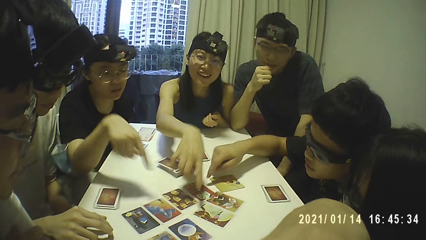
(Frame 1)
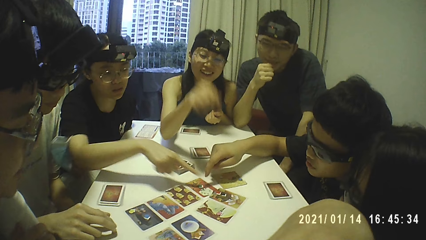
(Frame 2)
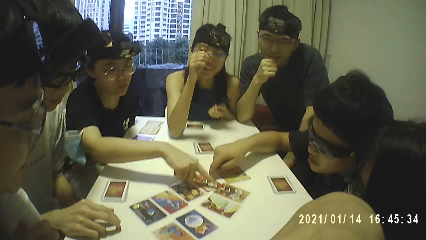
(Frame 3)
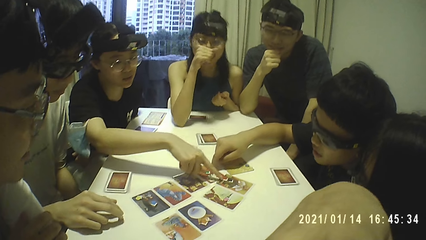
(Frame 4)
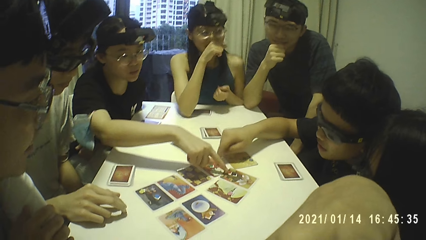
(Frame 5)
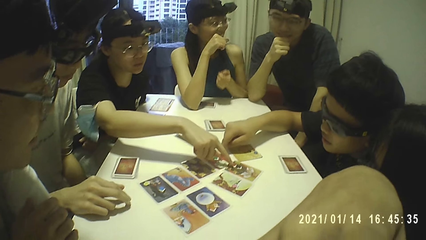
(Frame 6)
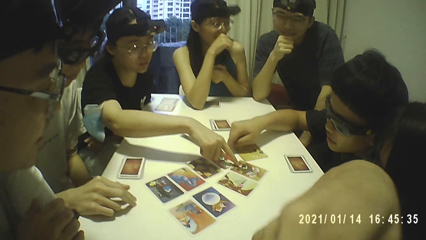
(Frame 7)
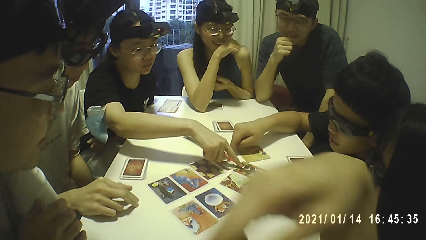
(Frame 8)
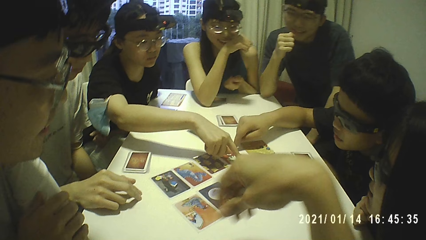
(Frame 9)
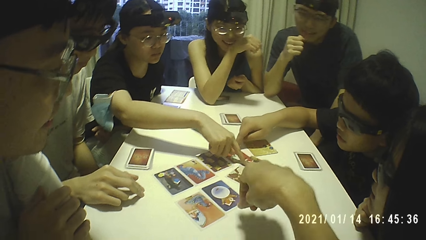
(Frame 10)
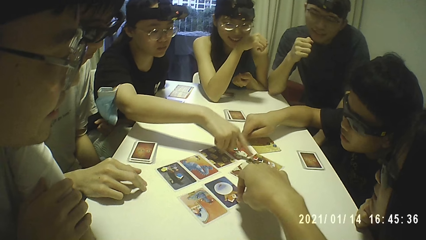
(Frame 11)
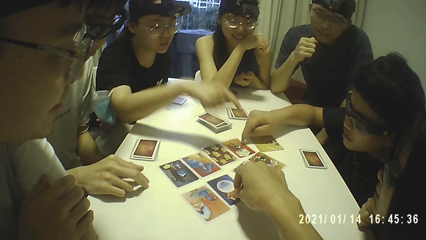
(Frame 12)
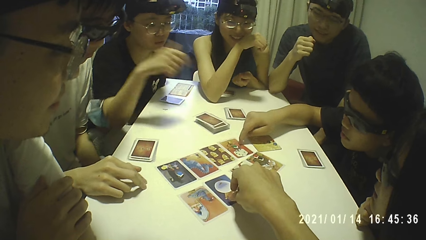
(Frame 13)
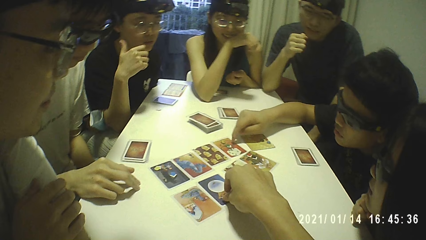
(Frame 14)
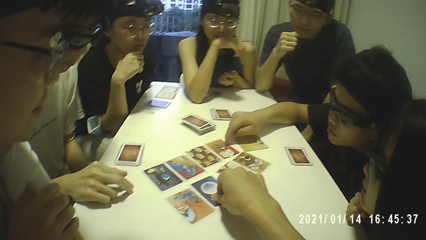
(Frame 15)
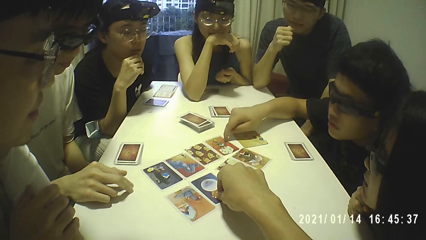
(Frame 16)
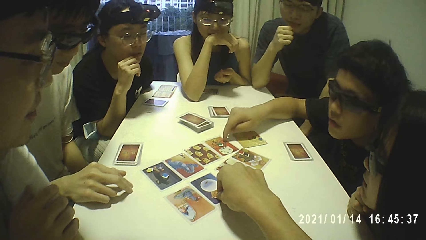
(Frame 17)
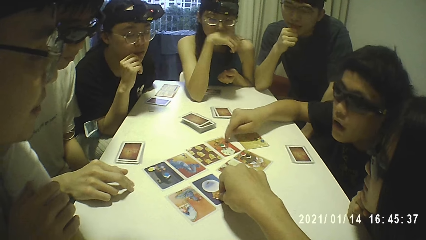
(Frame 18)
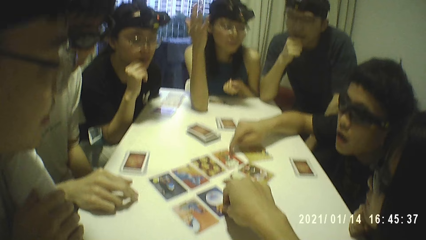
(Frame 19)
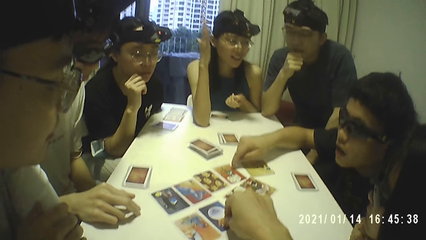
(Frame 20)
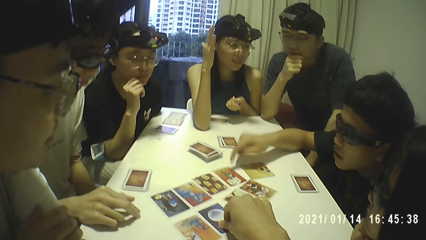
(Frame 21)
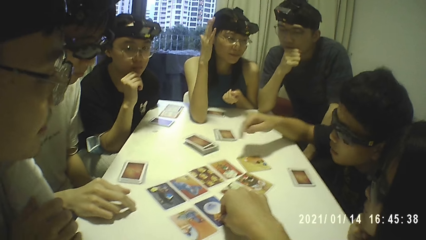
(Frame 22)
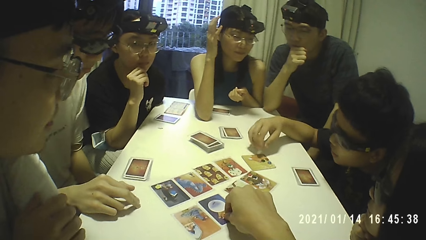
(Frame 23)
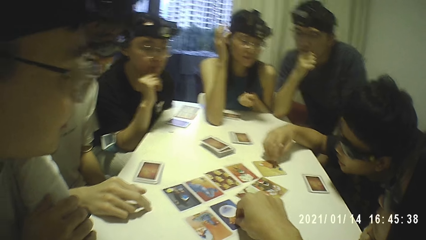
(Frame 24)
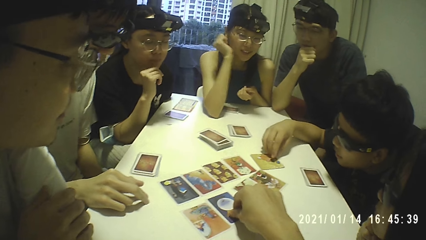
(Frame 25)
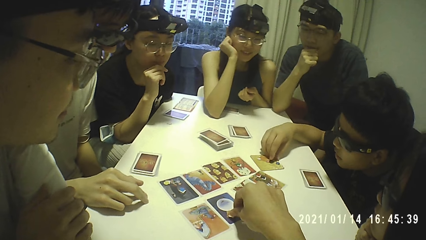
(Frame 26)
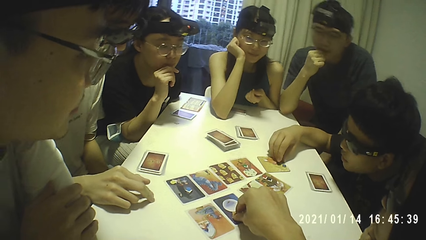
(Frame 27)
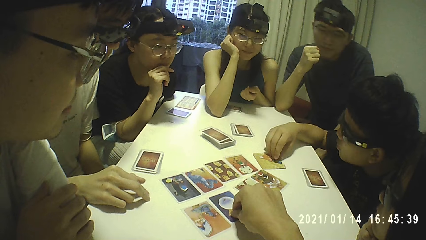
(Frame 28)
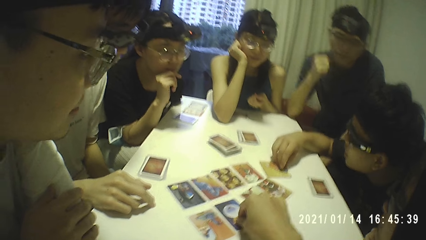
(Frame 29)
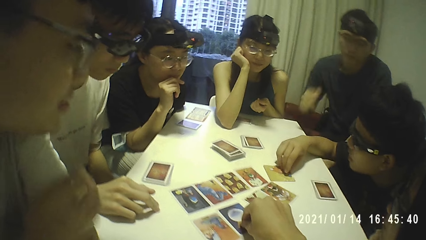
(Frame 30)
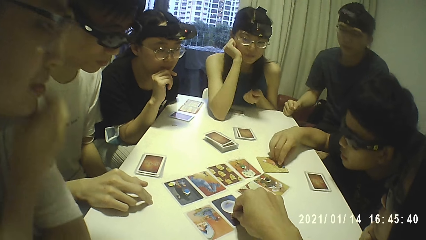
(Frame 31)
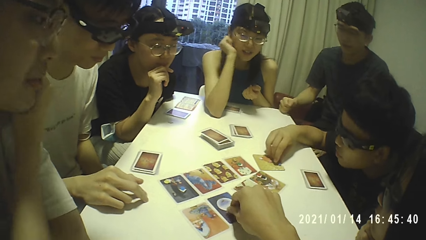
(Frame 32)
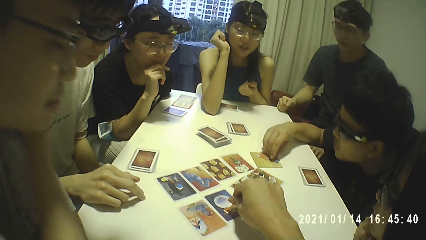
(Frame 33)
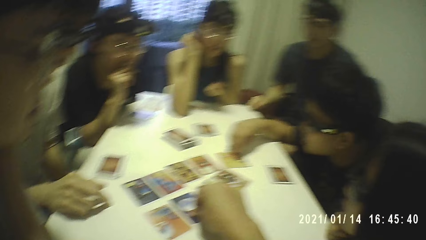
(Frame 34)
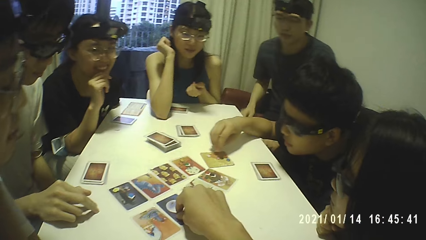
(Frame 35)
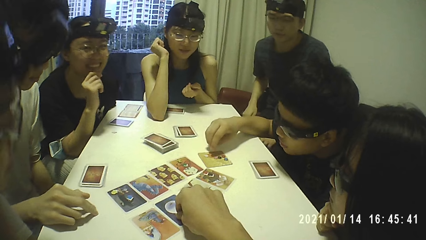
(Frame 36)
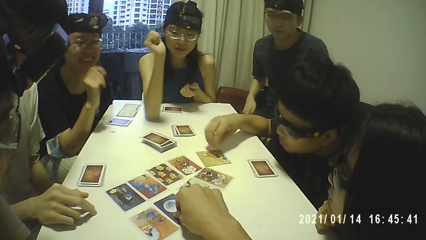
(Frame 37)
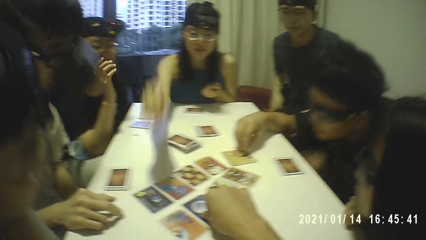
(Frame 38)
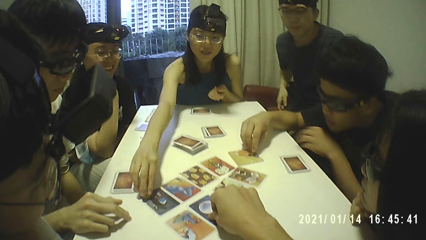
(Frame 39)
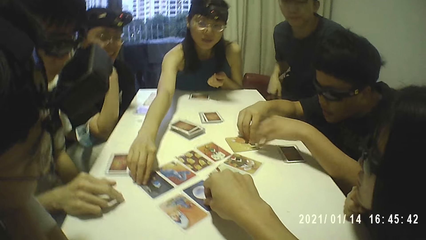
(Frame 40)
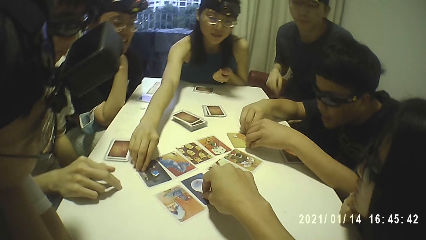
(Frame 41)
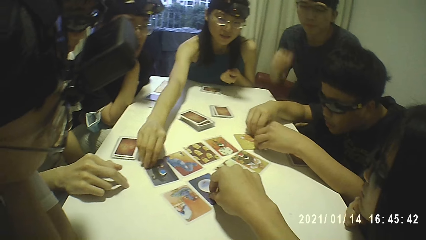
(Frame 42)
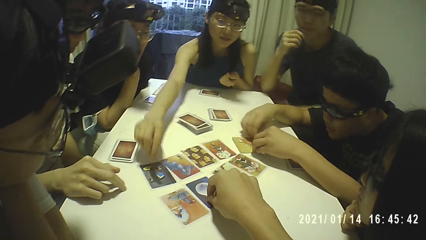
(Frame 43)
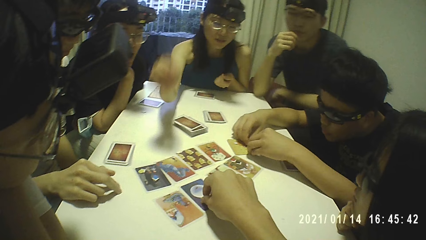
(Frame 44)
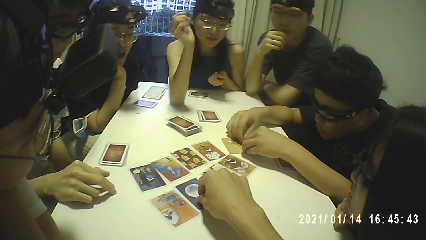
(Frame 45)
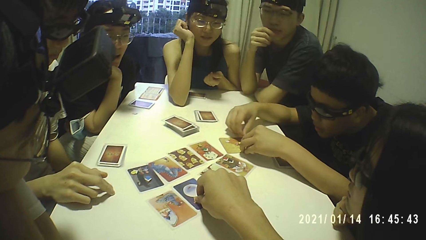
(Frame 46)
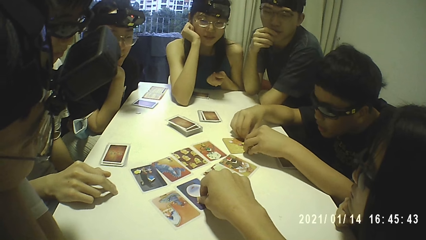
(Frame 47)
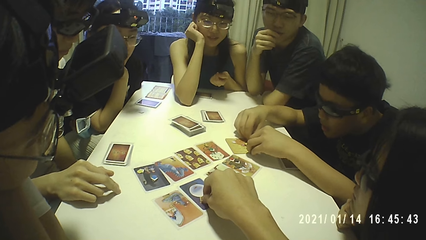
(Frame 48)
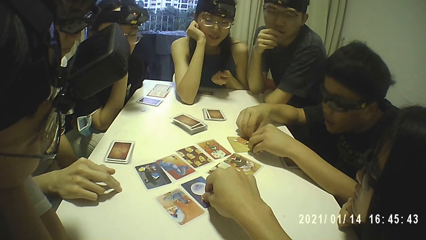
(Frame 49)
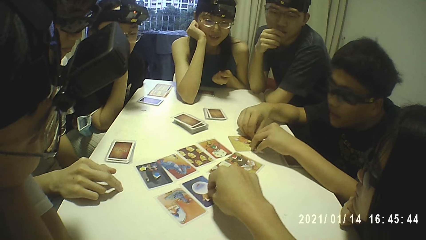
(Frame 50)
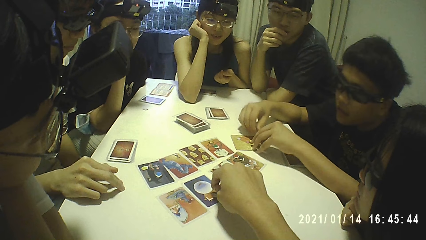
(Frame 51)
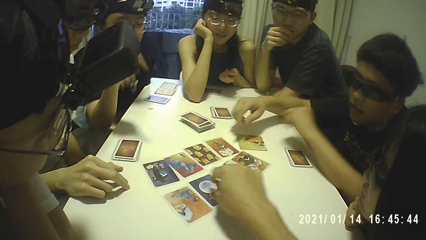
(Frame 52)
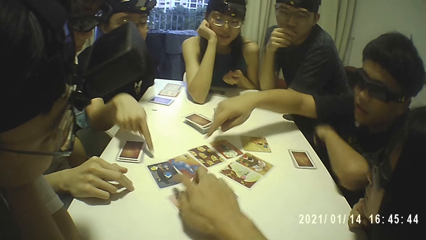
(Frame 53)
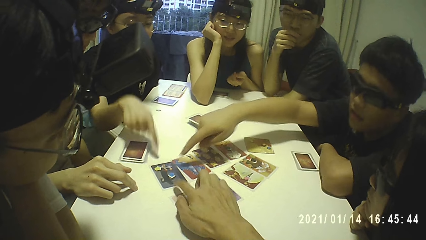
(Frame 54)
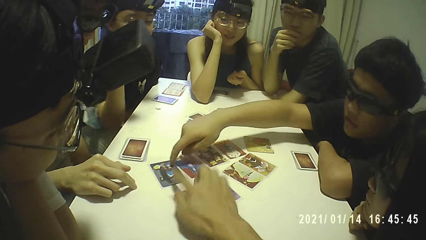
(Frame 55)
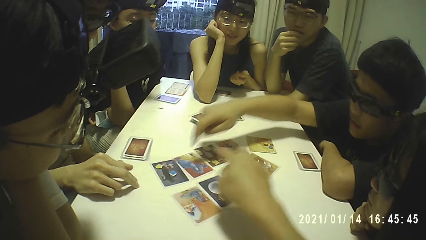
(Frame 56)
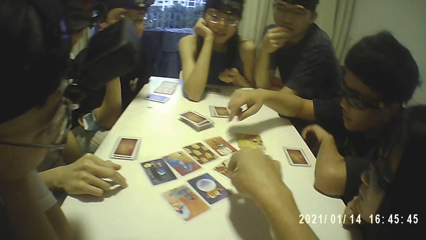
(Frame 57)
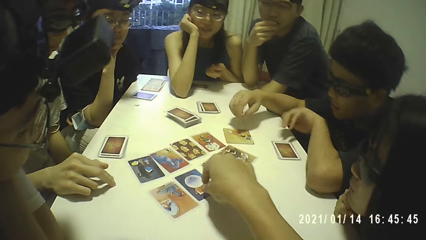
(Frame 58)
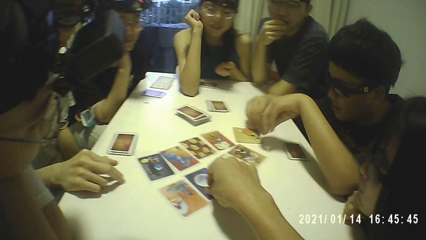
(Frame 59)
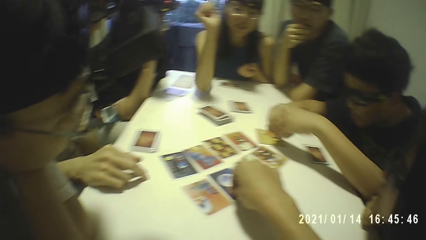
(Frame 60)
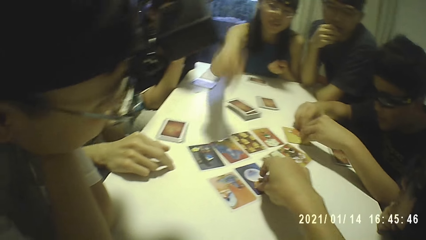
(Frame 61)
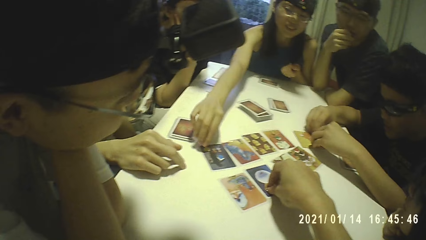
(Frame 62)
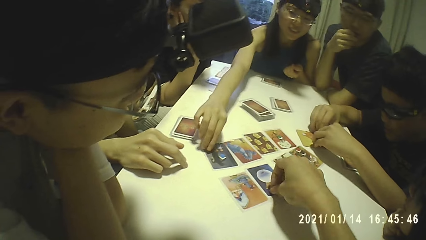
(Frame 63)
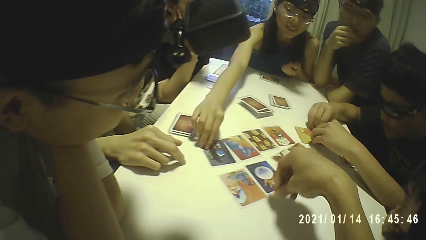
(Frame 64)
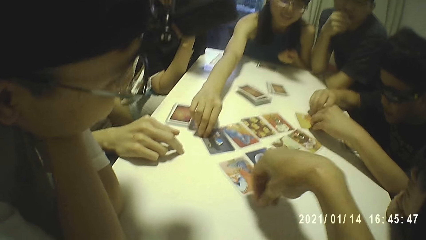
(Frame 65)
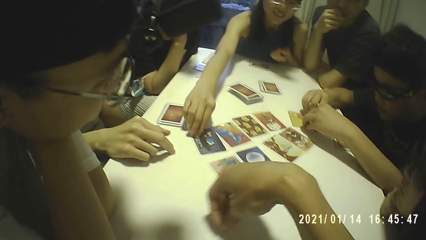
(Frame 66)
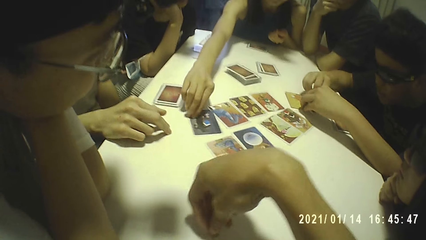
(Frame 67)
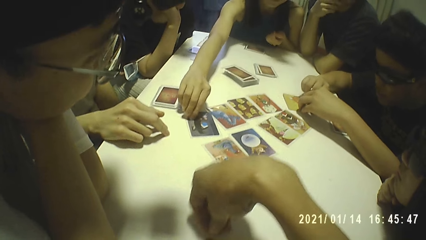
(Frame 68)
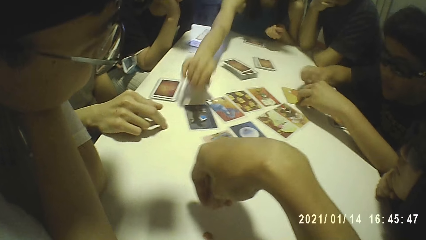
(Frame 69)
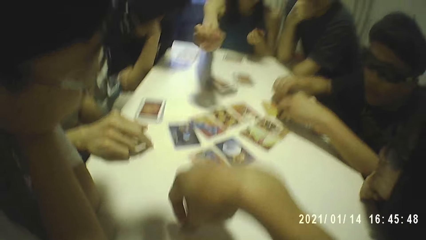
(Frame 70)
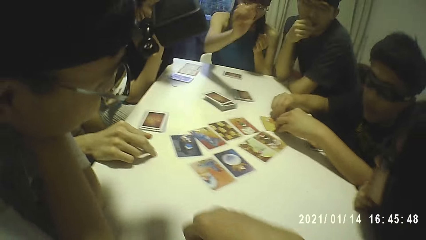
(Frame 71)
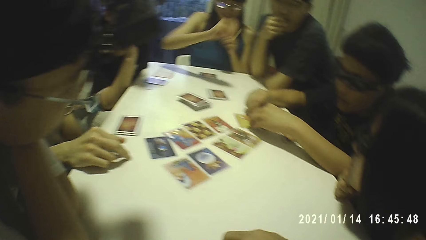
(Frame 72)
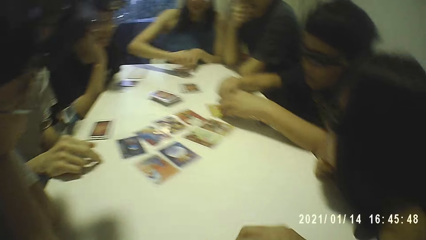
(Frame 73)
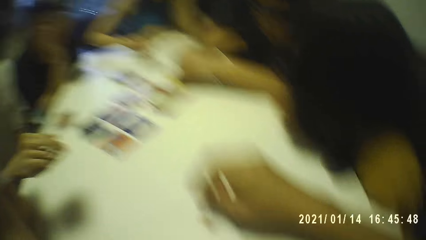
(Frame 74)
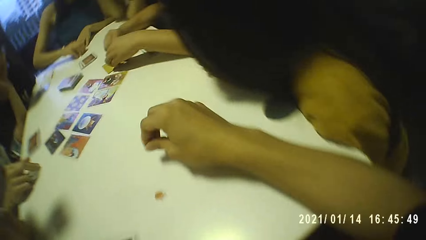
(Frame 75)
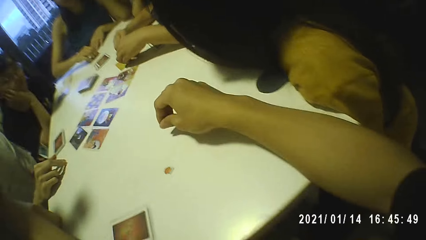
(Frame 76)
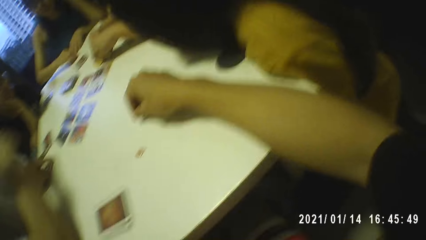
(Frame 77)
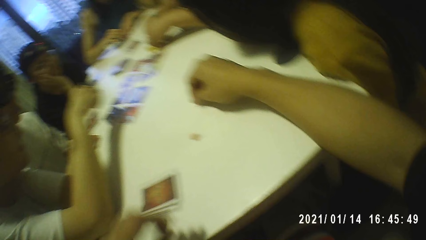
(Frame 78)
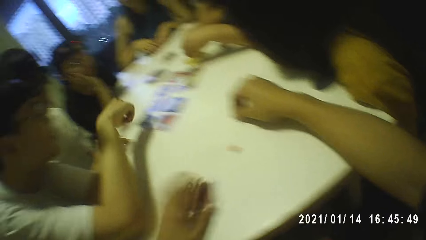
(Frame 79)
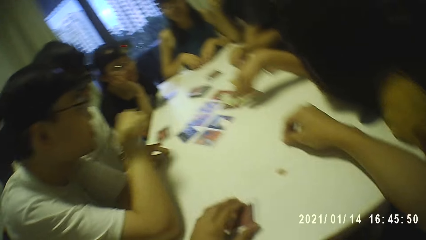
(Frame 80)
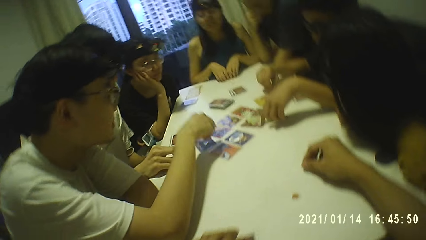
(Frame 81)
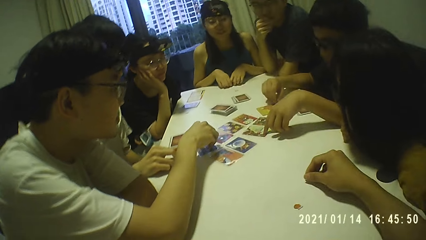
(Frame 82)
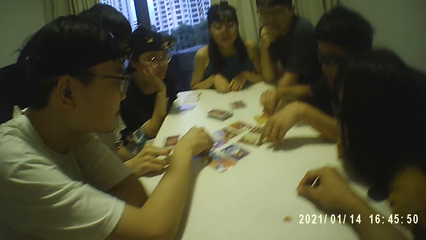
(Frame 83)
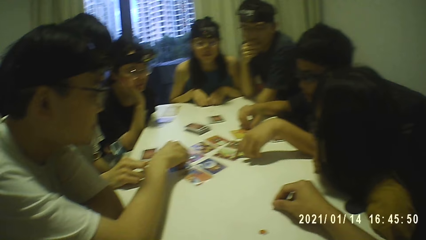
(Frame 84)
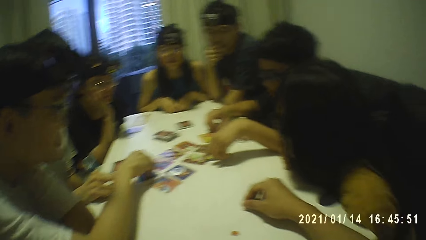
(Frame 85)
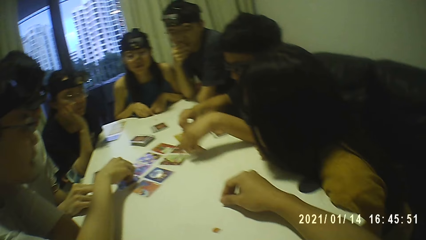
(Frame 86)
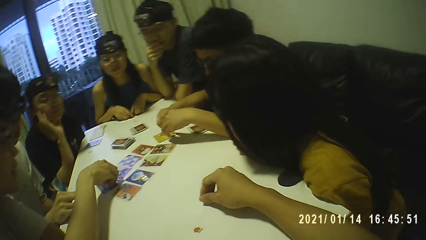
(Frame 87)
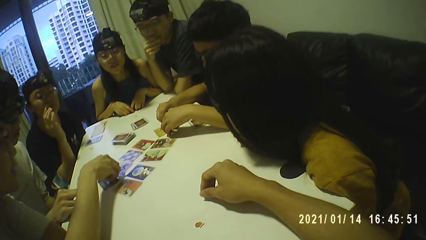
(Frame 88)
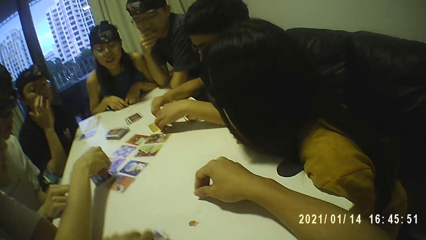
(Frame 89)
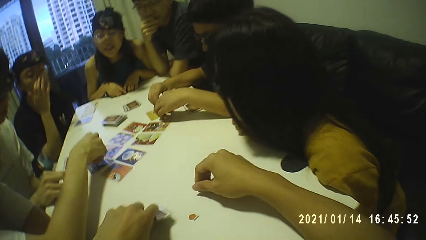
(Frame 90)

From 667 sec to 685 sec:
The camera wearer moves his hand on the table. A man taps a card on the table with his right forefinger. A woman touches a card on the table with her right forefinger. The camera wearer twiddles with the token on the card on the table with his right hand. The woman rests her chin on her right hand. The man moves a token on a card on the table with his right hand. Another woman moves a card on the table with her right hand. Another man touches his face with his right hand. The camera wearer taps a card on the table with his right forefinger. The first man touches a card on the table with his right forefinger. The camera wearer picks the token from a card on the table with his right hand. The second woman picks a token from the table with her right hand. The camera wearer places the token on the table with his right hand. The first woman rests her chin on her right hand. The camera wearer picks some cards from the table with his left hand. The first man touches a card on the table with his left hand. A third man picks the token from the card on the table with his right hand.
